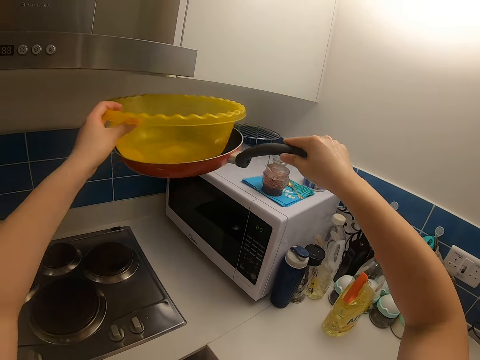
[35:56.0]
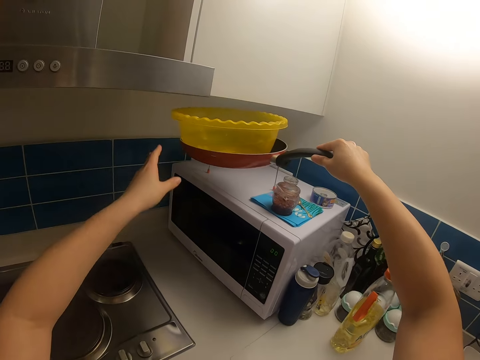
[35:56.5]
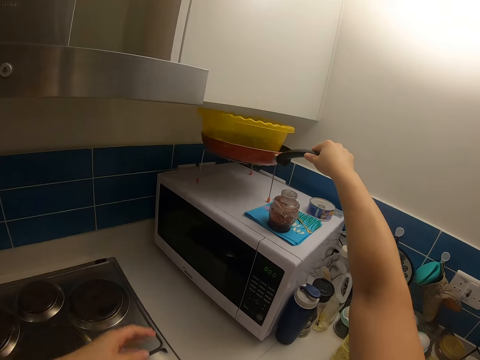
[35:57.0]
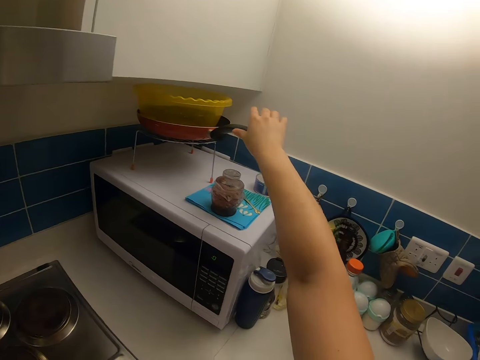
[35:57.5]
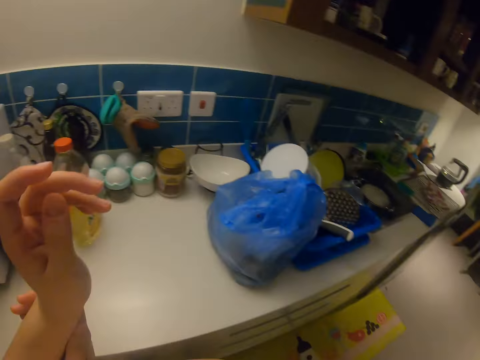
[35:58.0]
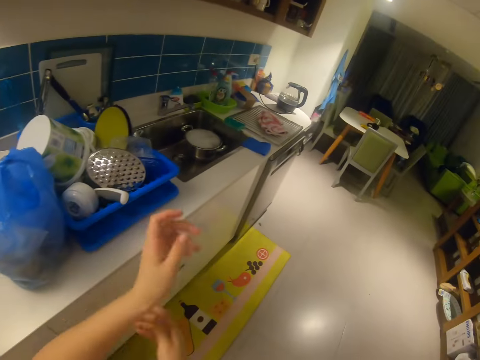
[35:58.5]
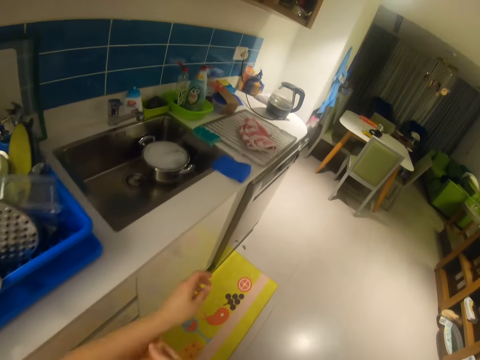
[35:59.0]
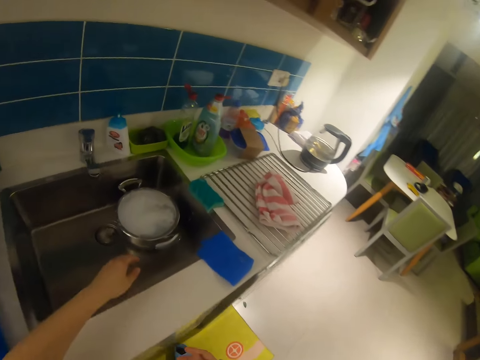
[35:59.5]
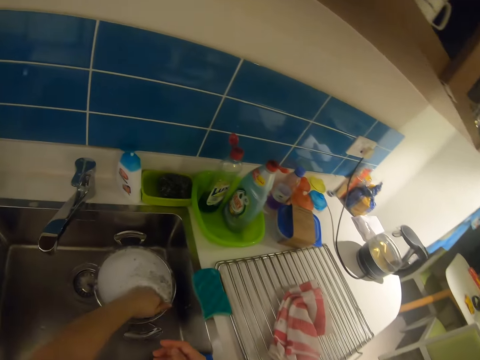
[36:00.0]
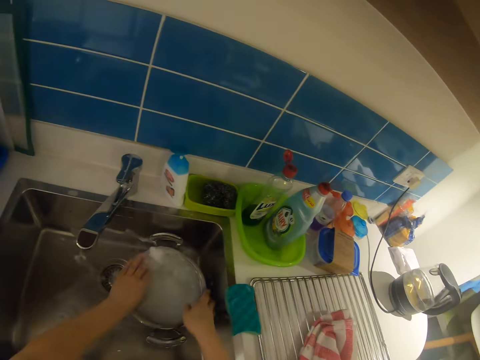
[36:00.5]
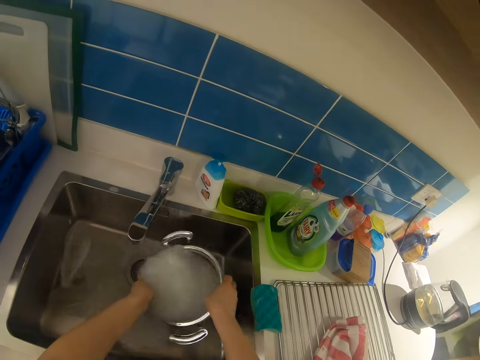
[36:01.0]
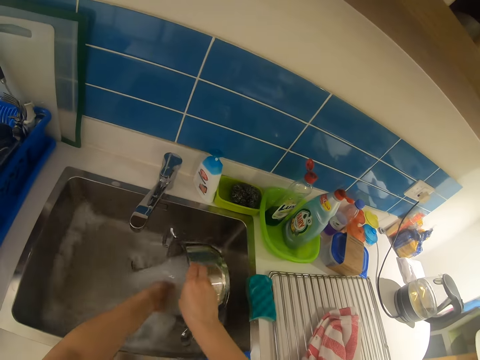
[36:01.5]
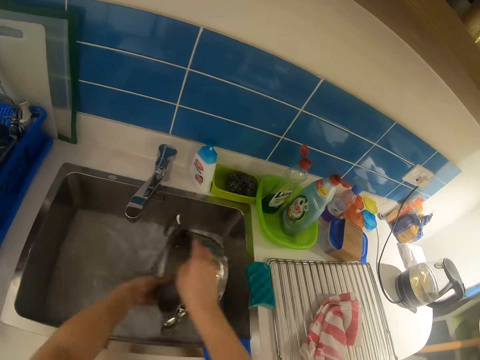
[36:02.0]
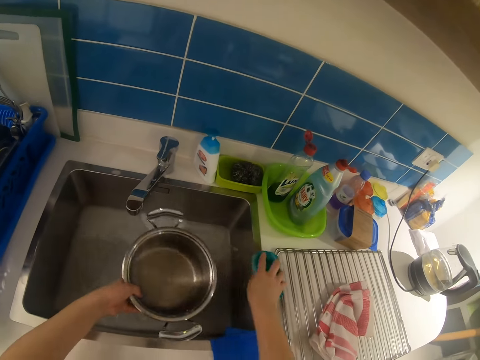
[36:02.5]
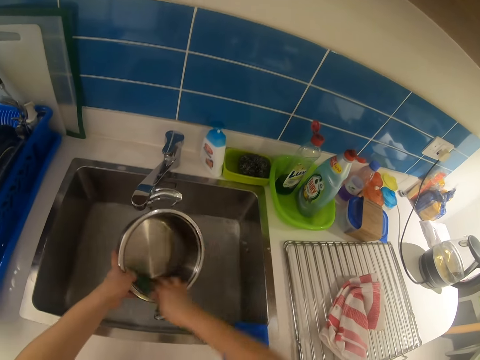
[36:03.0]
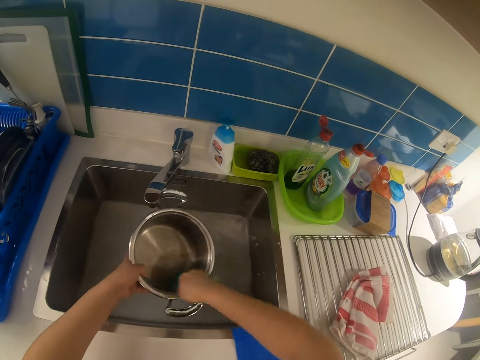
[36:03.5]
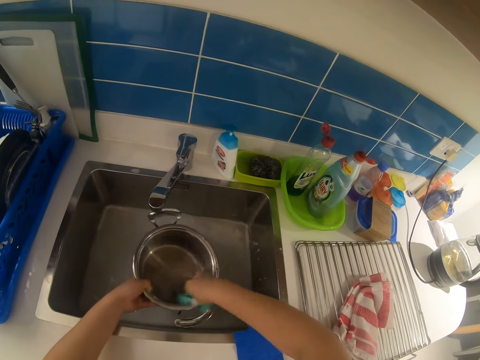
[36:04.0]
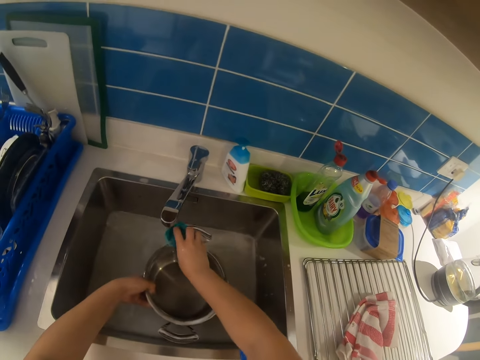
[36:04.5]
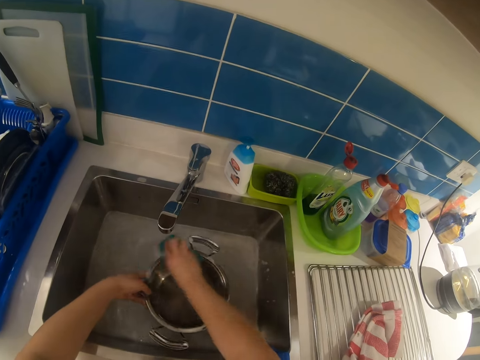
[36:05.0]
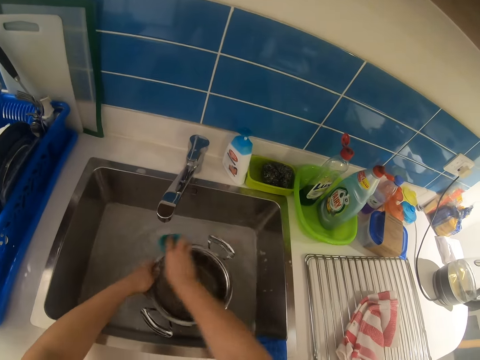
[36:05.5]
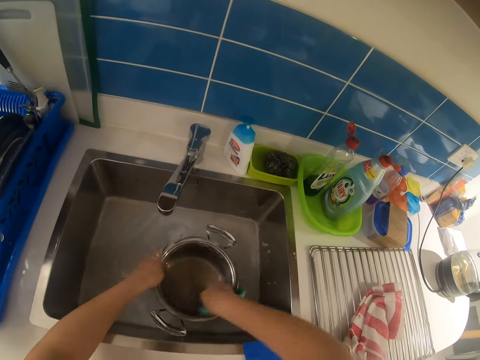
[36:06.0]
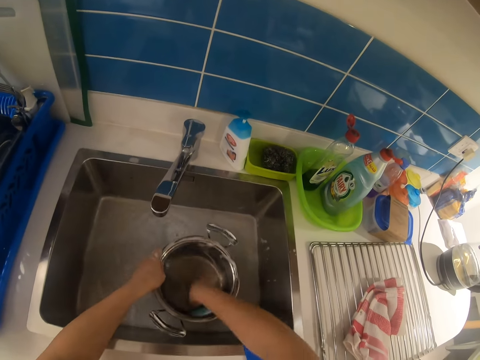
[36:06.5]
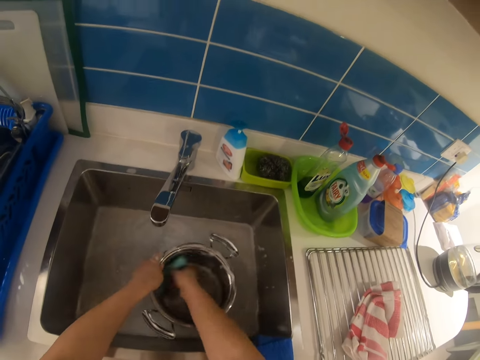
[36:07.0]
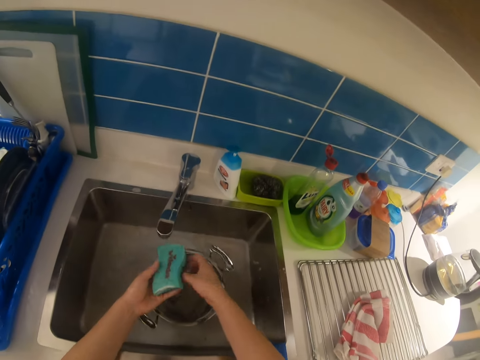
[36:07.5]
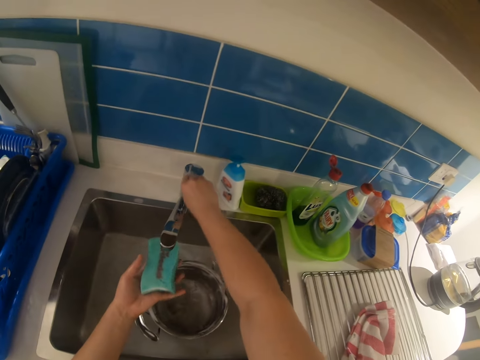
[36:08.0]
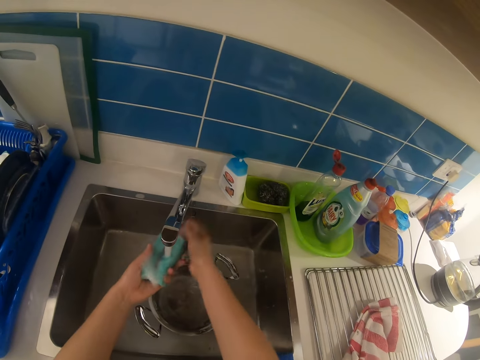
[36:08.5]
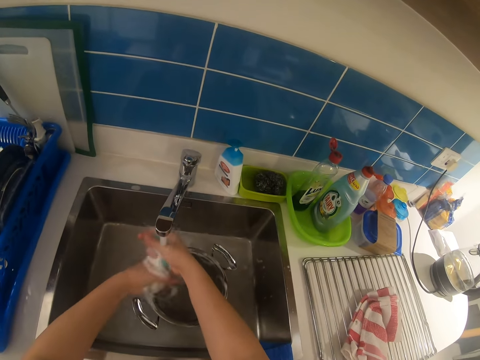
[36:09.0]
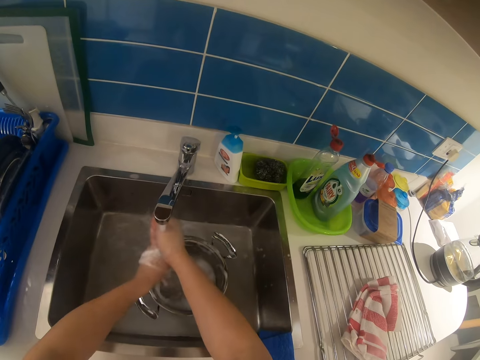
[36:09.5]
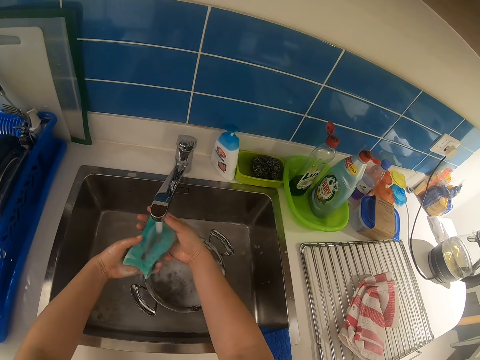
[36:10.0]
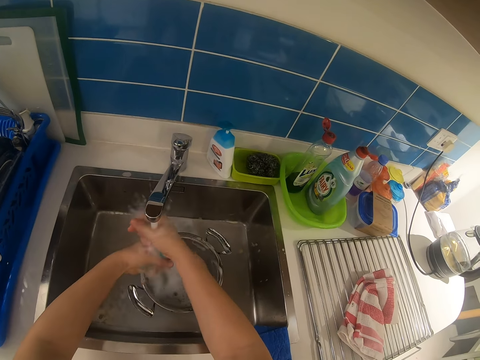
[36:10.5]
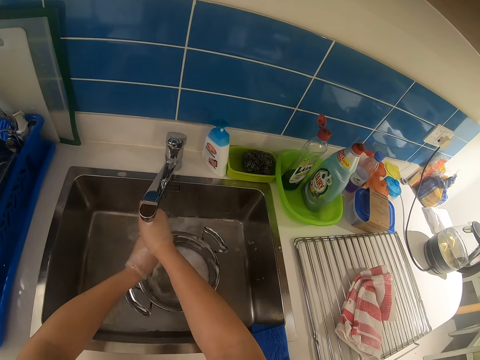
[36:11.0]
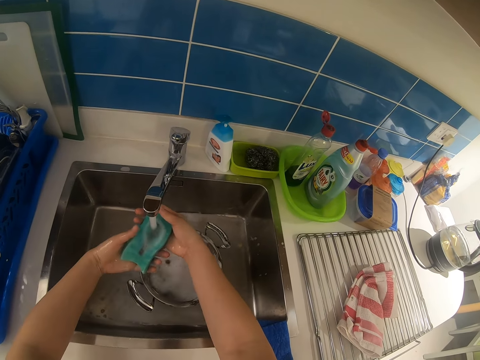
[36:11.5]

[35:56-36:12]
The camera wearer puts the bowl in the frying pan. They drop the frying pan on the stander on the microwave. They move towards the sink. They dip the hand in water. They pour the water in the pot into the sink. They turn the pot. They pass the pot to the left hand. They pick up the sponge. They scrub the pot with the sponge. They put the pot in the sink. They clean the pot with the sponge. They pass the sponge to the left hand. They open the tap. They rinse the sponge. They press the sponge.

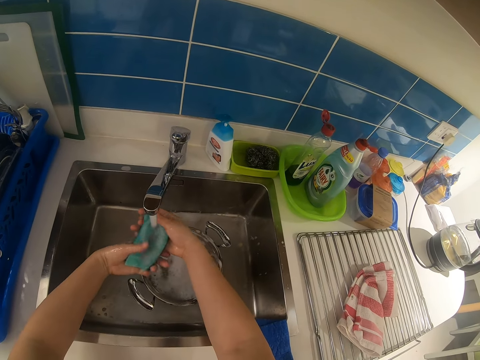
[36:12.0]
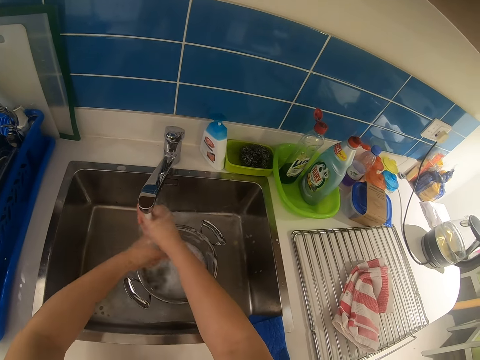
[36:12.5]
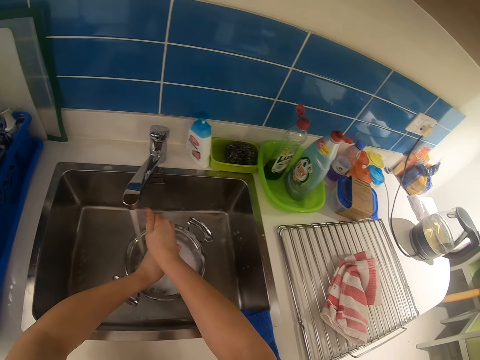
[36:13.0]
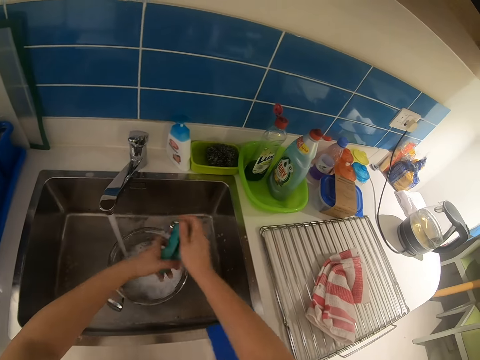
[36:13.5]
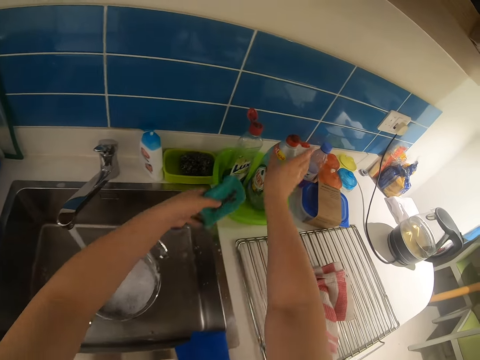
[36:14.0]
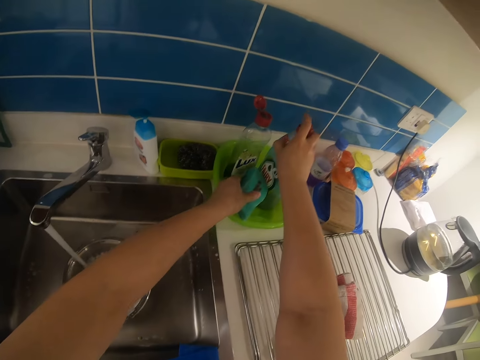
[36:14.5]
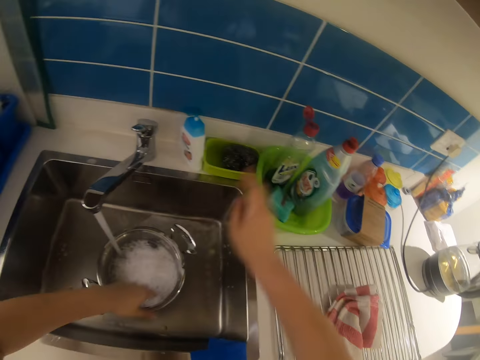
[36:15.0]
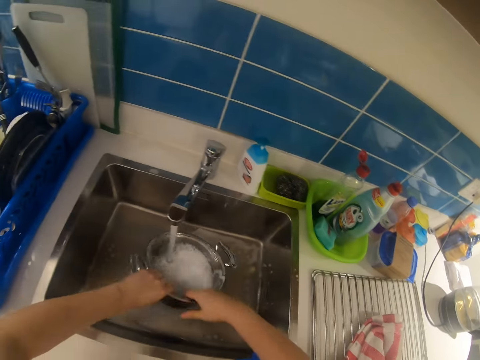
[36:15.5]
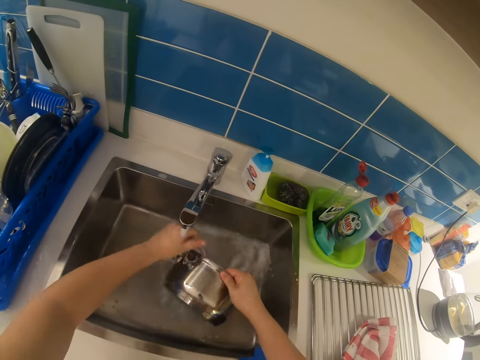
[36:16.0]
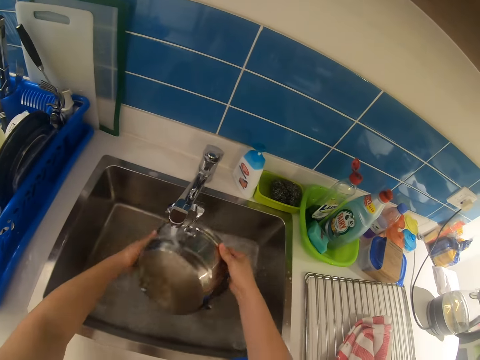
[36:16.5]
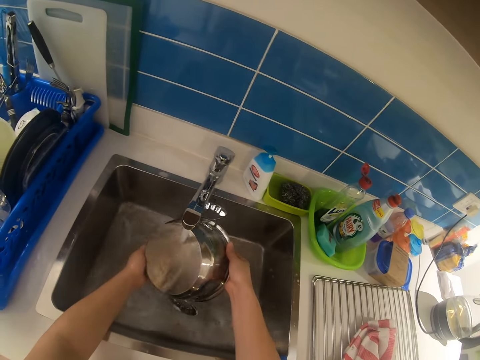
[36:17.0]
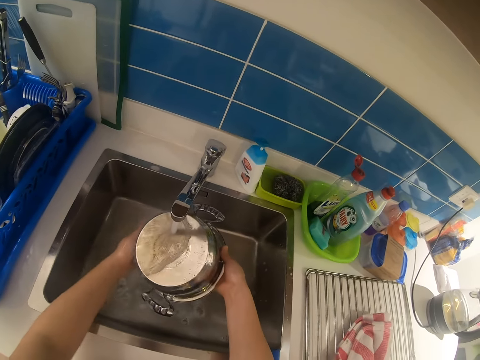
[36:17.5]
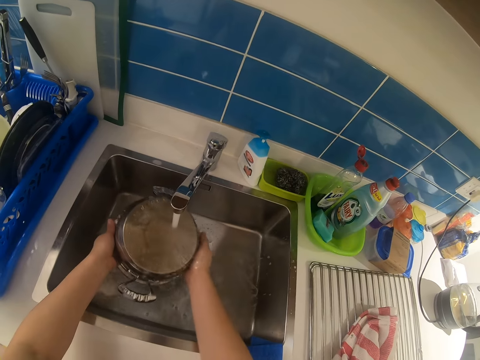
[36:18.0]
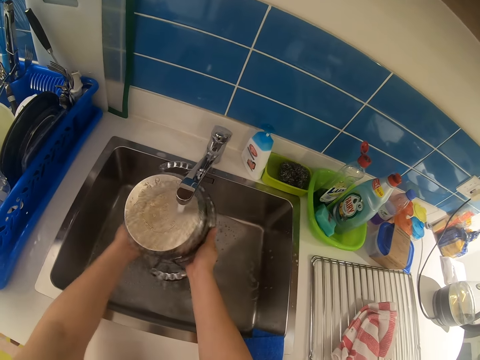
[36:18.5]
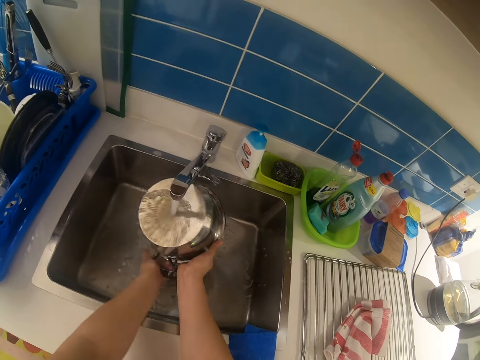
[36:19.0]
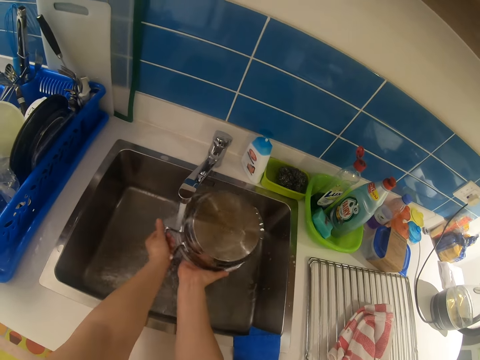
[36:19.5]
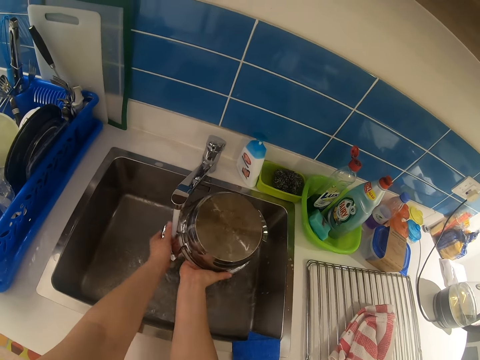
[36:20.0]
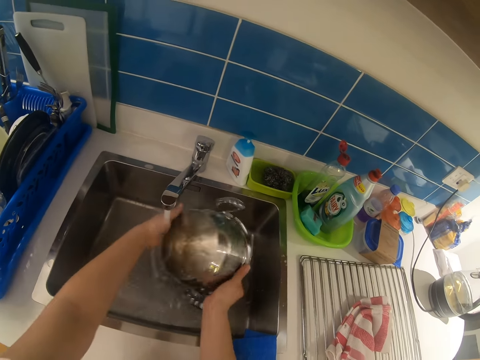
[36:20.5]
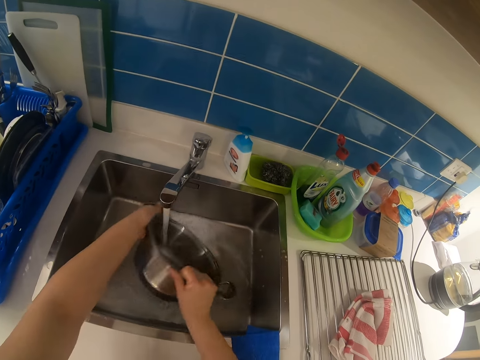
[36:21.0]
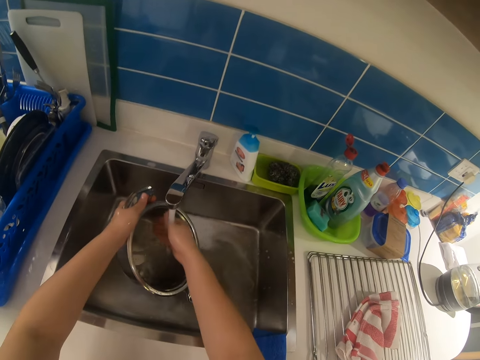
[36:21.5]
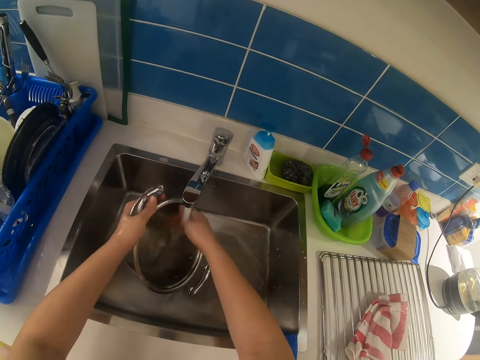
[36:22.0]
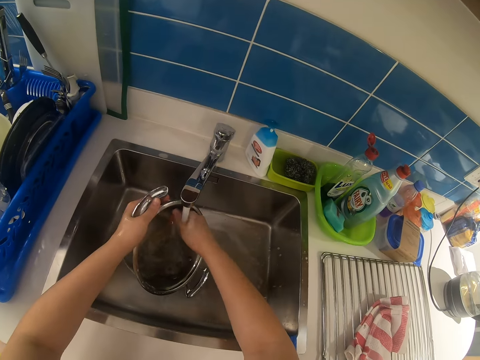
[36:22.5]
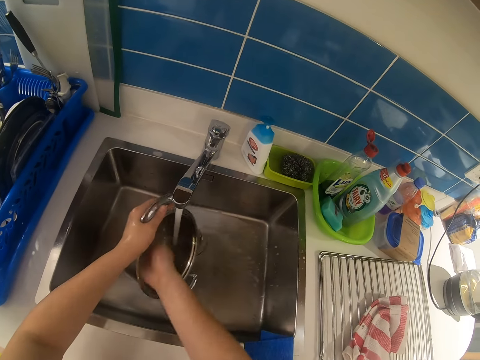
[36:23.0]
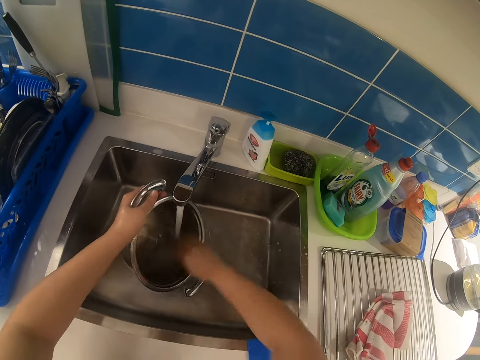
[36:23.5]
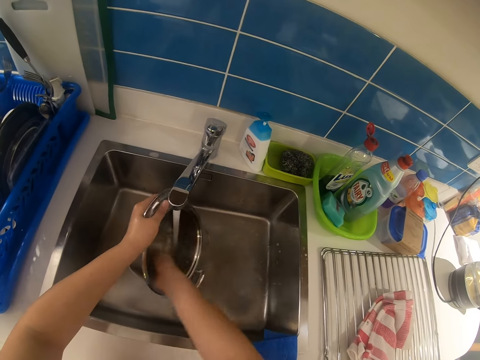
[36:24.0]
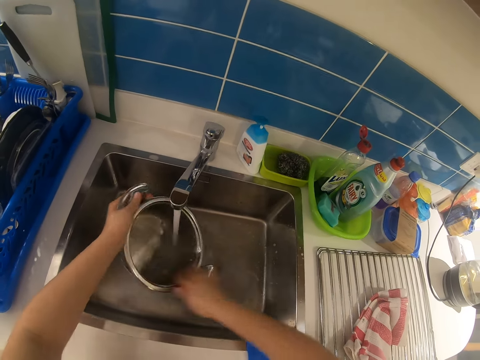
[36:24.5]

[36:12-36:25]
The camera wearer touches the bottle. He puts the sponge in the dish. He holds the stock pot. He pours the foamy water in the pot into the sink. He rinses the pot. He turns the pot. He rinses the pot with his right hand.
